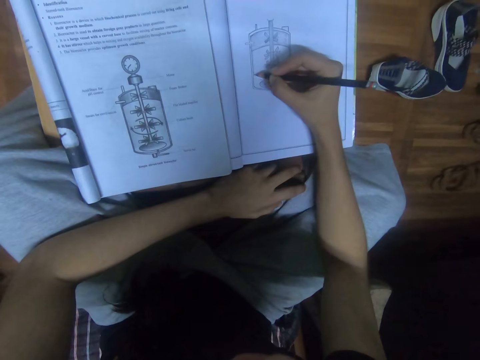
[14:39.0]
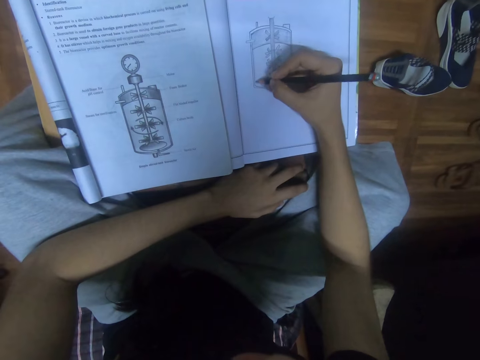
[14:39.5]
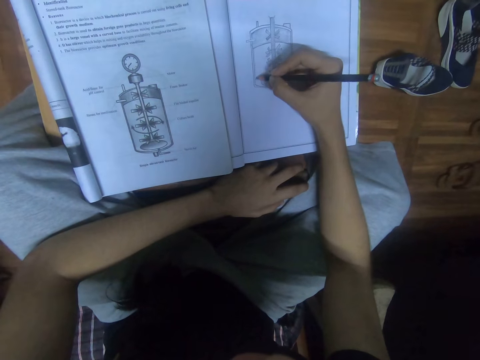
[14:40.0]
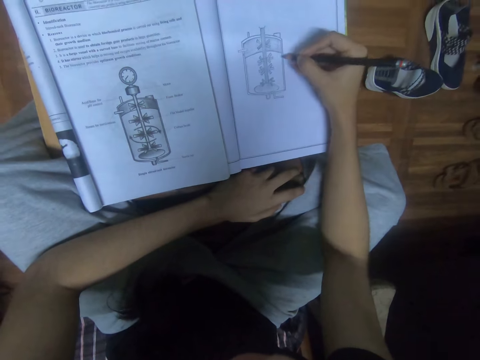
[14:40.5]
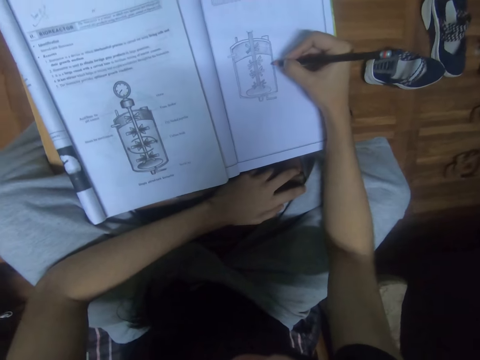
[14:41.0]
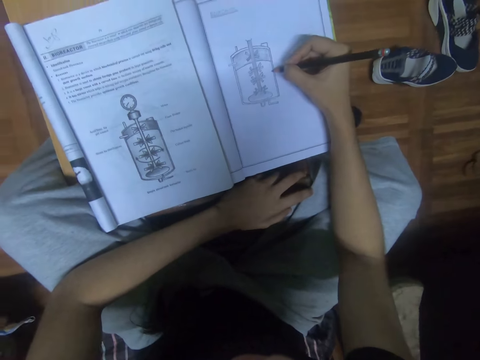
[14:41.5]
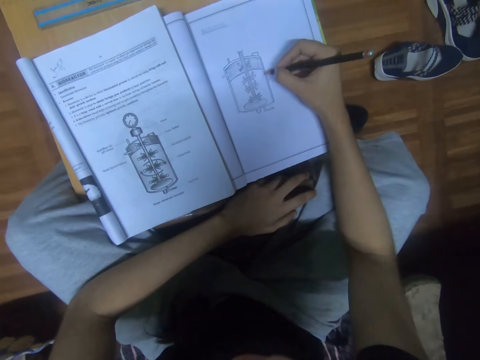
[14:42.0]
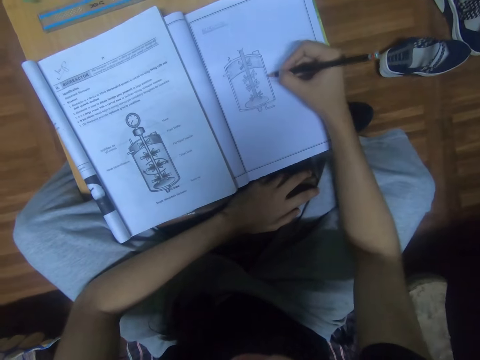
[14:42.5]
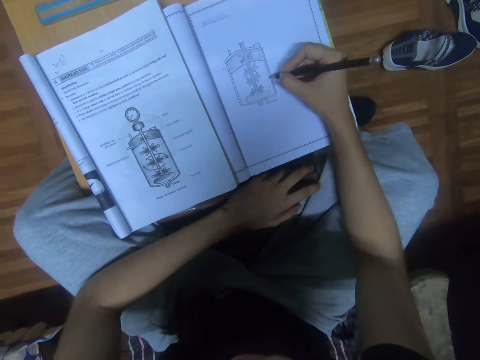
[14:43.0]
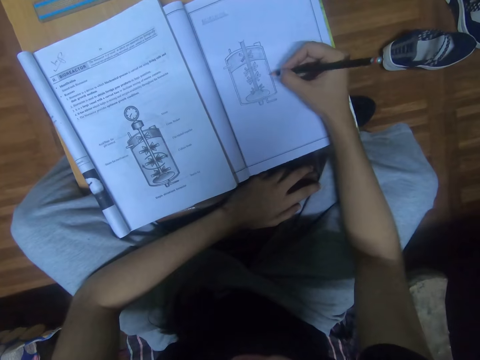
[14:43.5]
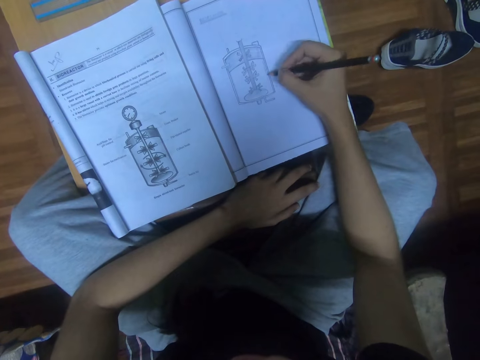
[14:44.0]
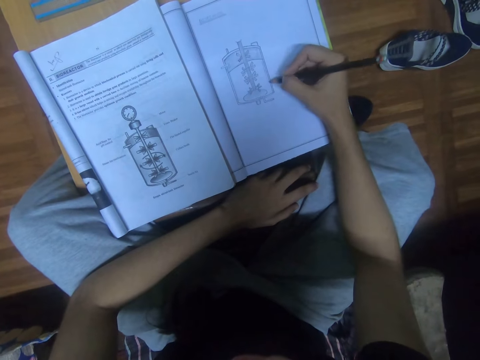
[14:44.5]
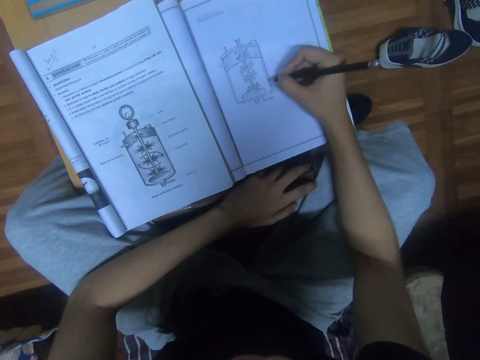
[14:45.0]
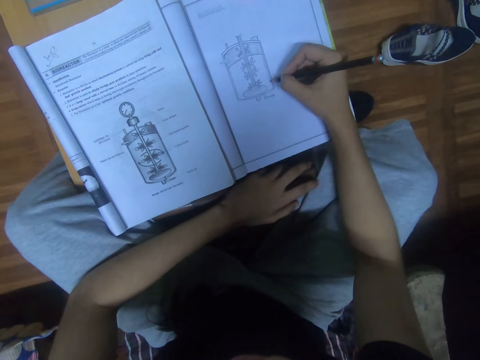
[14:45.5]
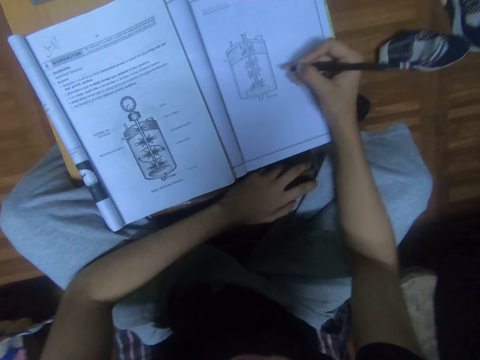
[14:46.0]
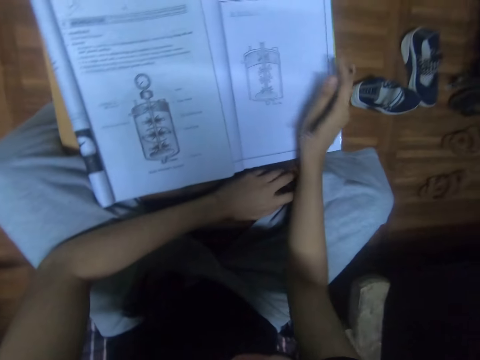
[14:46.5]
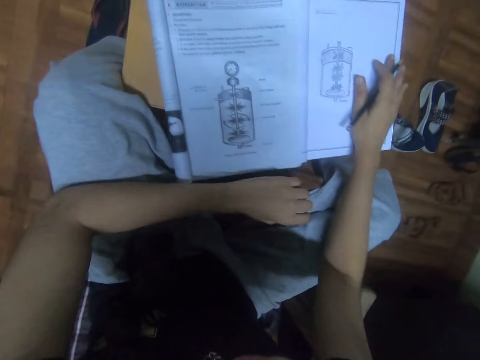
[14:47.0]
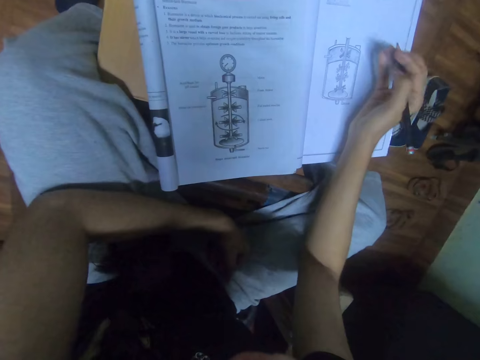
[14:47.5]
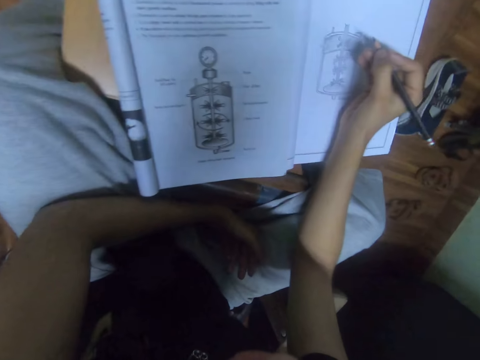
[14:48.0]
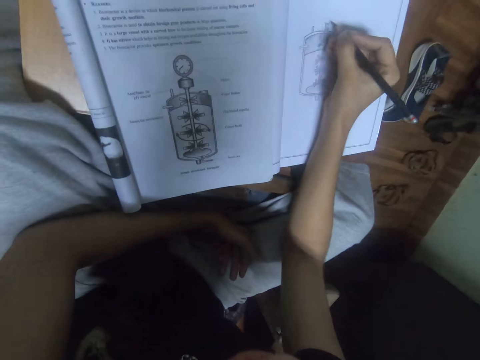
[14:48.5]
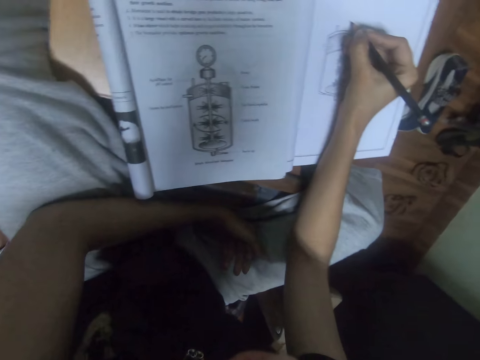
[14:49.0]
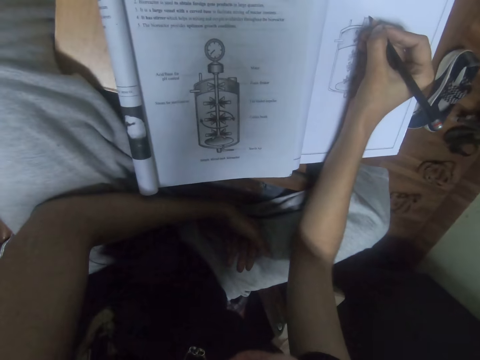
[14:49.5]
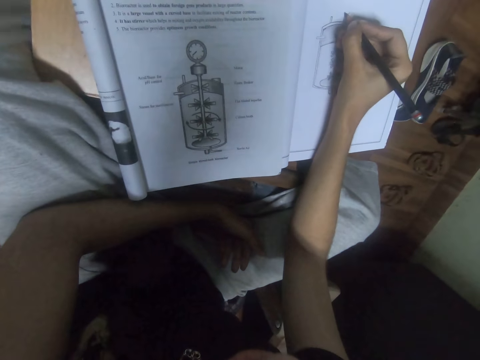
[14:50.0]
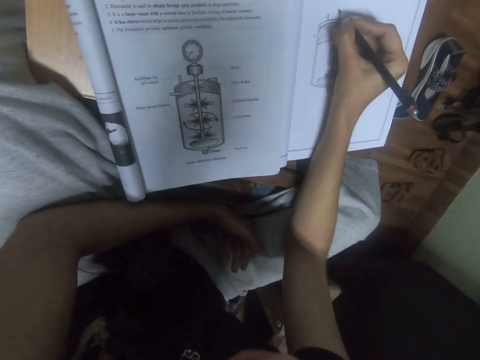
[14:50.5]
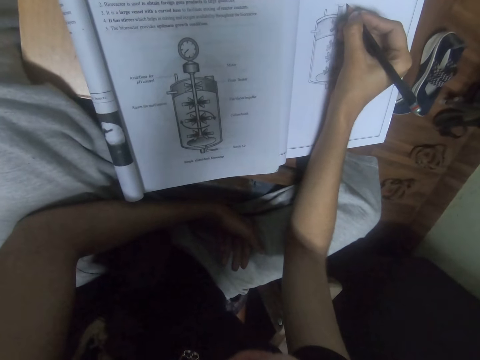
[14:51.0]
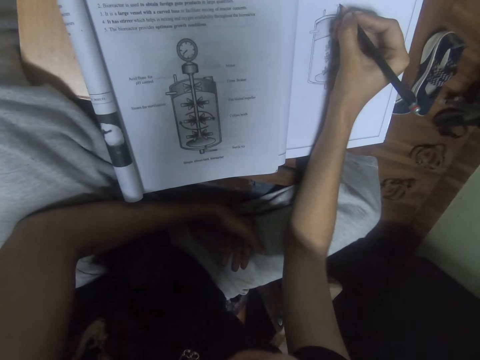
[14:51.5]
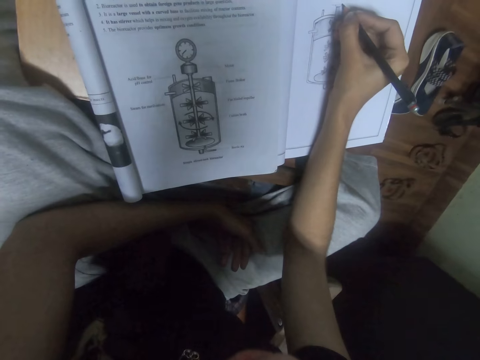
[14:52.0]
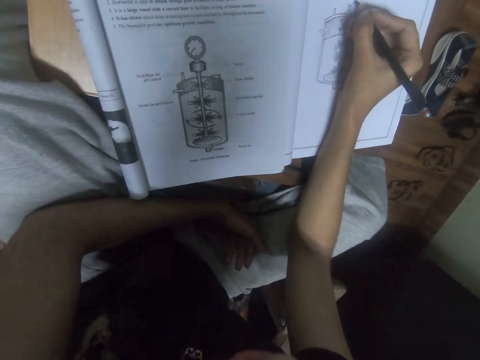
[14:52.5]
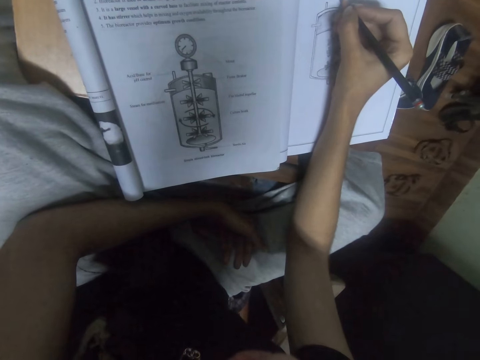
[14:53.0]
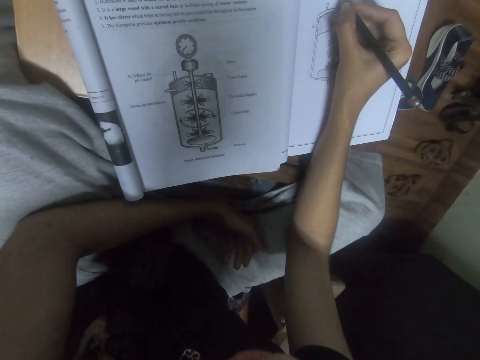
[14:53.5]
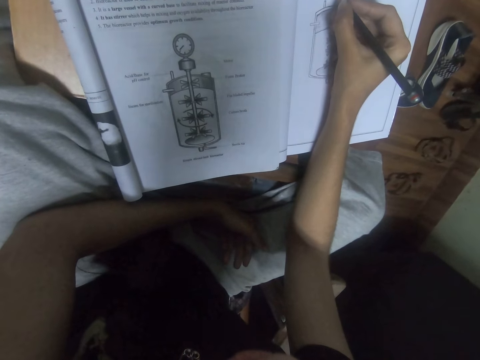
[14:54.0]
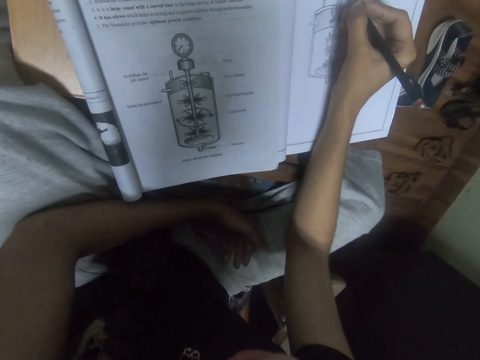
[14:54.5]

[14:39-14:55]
The camera wearer moves the book on the table. They draw on the book with a pencil.

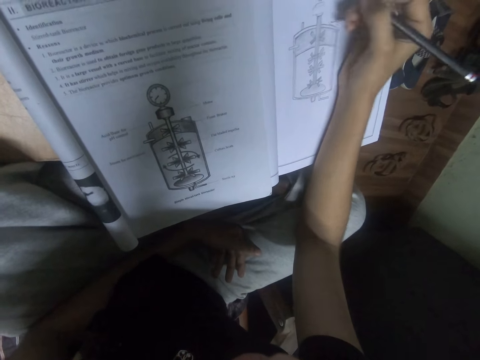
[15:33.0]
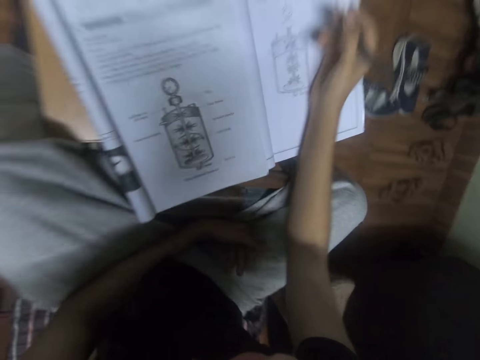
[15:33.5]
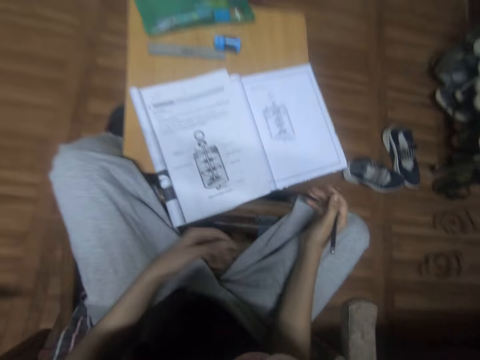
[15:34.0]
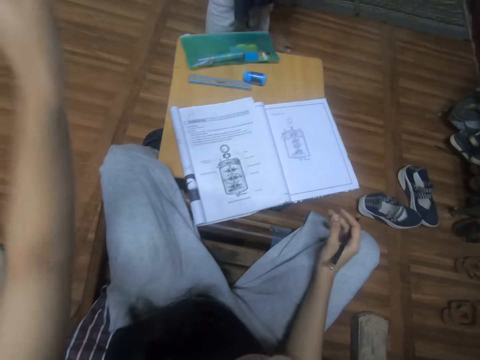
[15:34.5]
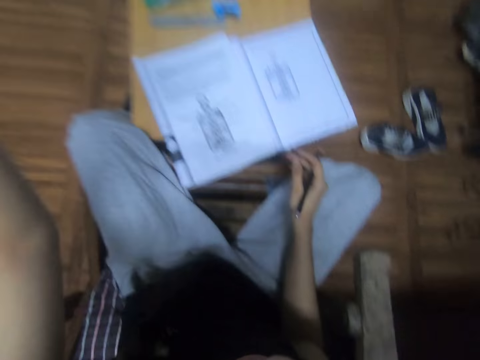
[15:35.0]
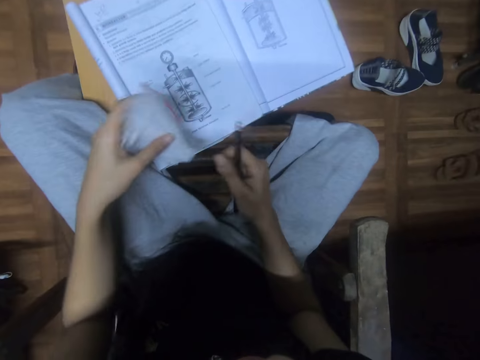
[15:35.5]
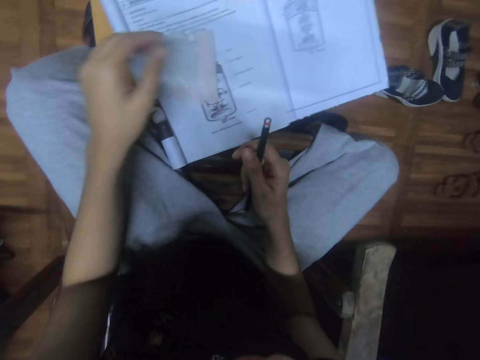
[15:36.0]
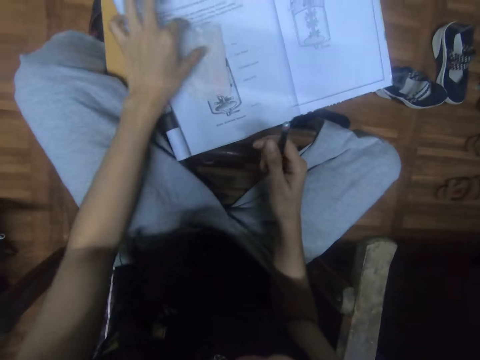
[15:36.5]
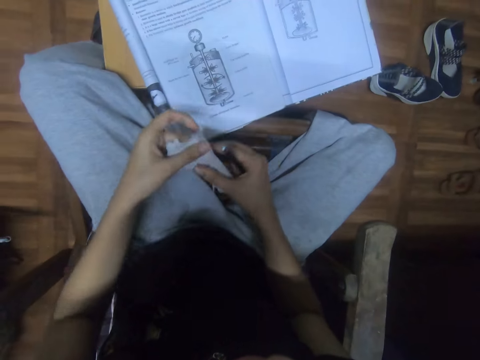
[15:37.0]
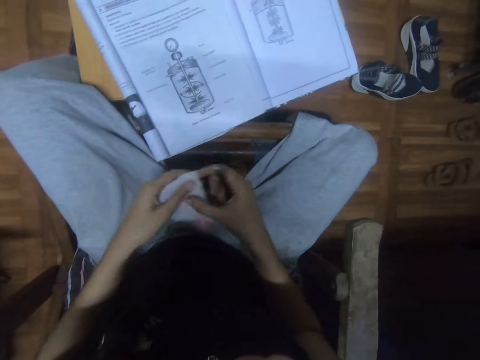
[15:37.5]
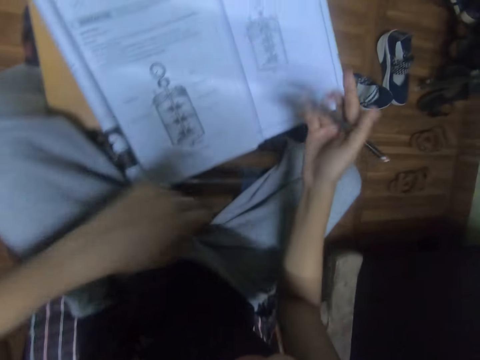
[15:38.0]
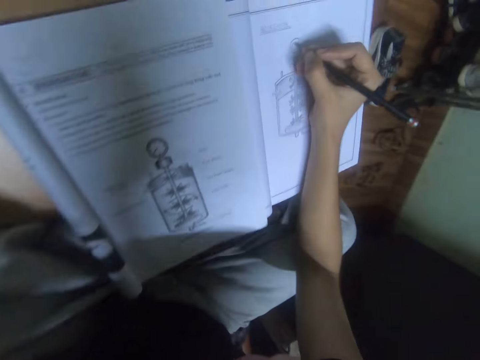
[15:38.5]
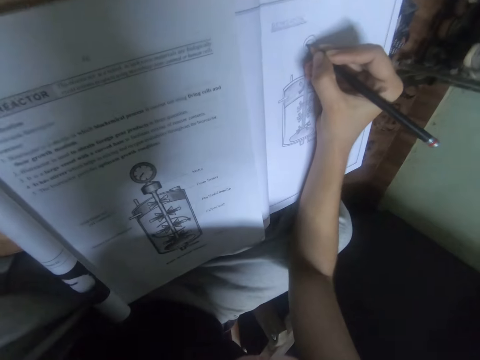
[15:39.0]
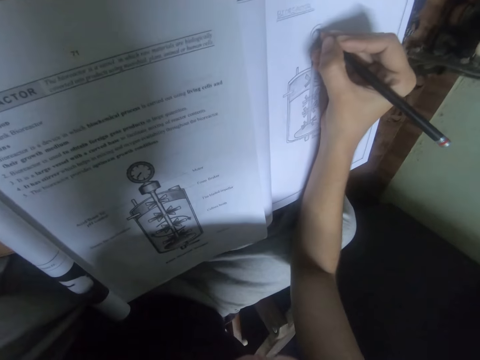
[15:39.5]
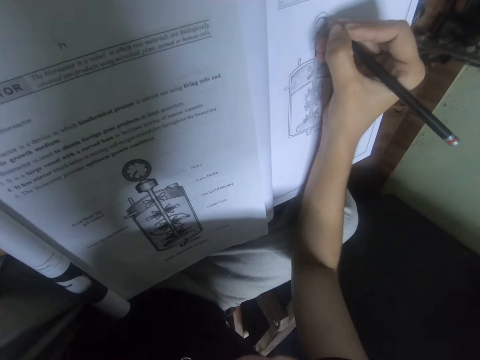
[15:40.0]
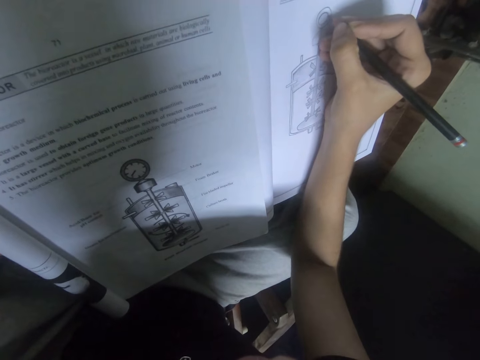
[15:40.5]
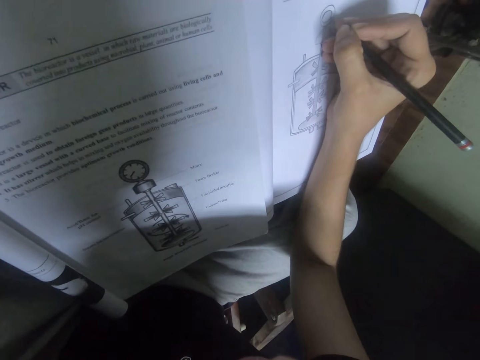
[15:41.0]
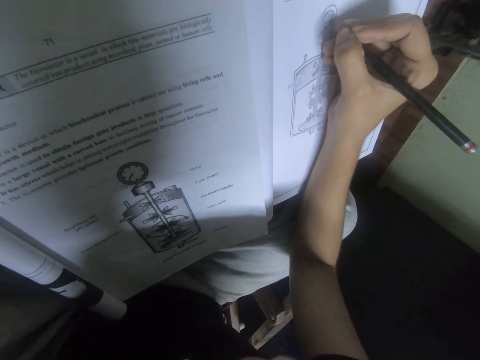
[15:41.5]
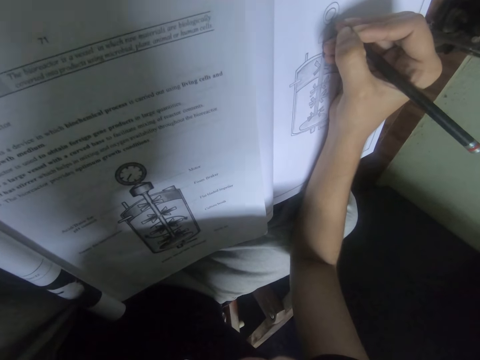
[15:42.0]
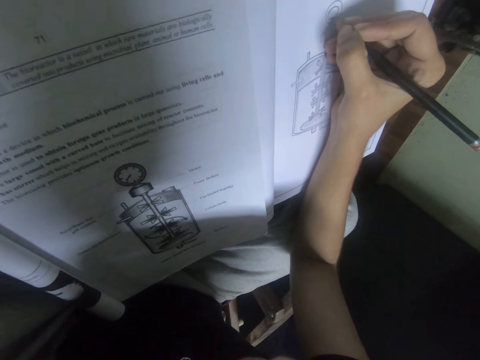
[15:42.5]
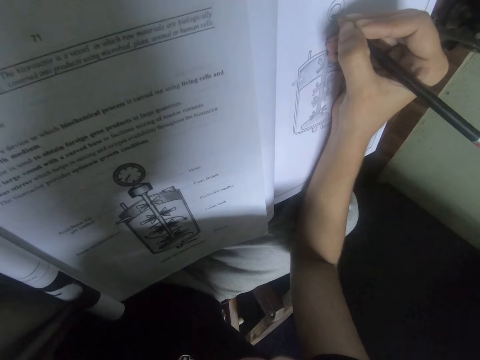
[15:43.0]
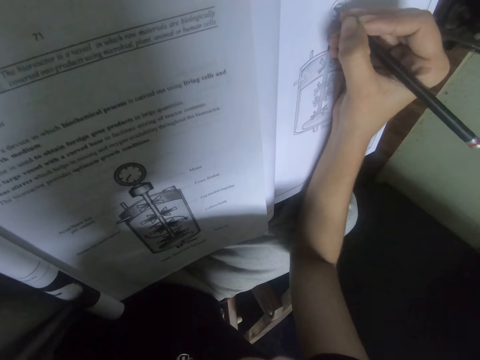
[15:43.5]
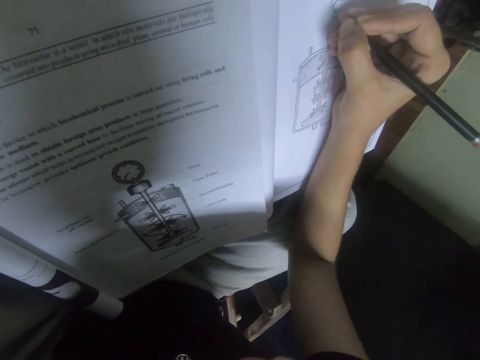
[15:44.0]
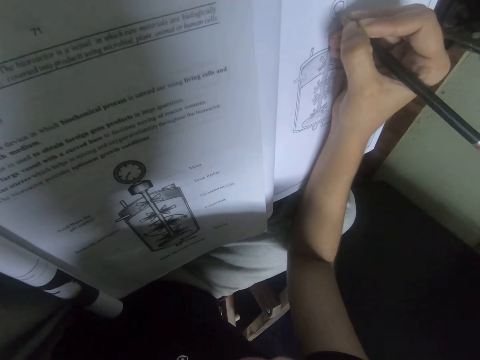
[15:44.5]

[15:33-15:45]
The camera wearer looks at the drawing. They take a piece of cloth or serviette from a person. They put the piece of cloth on the book. They pick up the piece of cloth. They fold the serviette. They hold the piece of cloth with the left hand. They draw on the book with a pencil.
